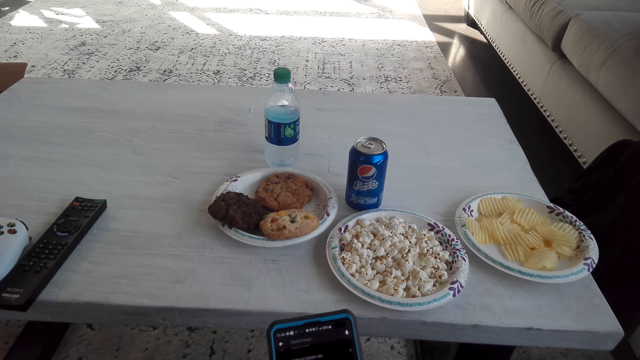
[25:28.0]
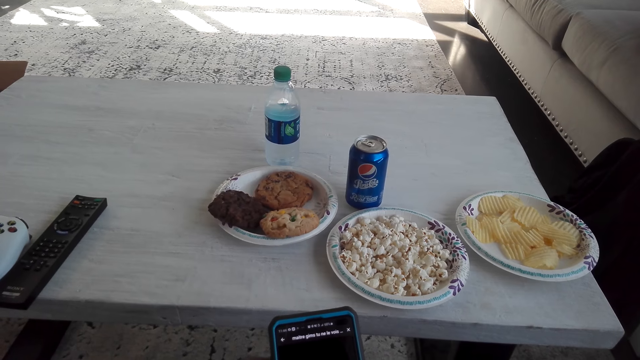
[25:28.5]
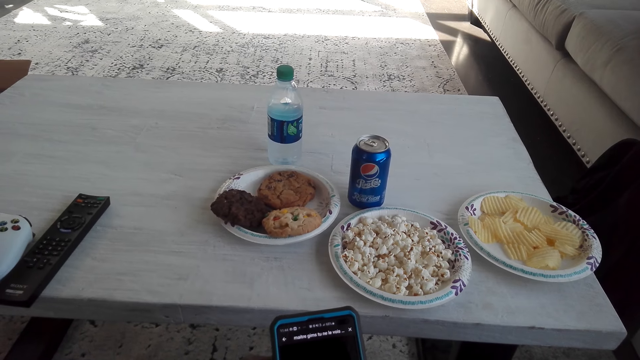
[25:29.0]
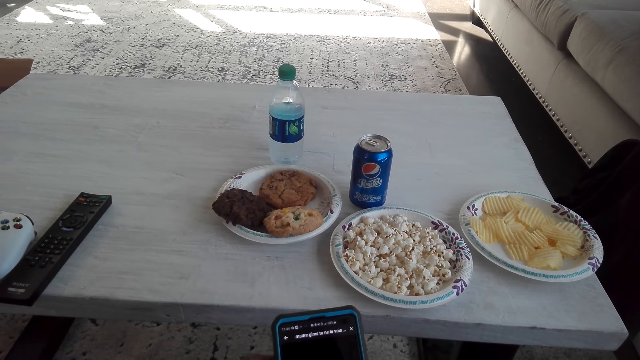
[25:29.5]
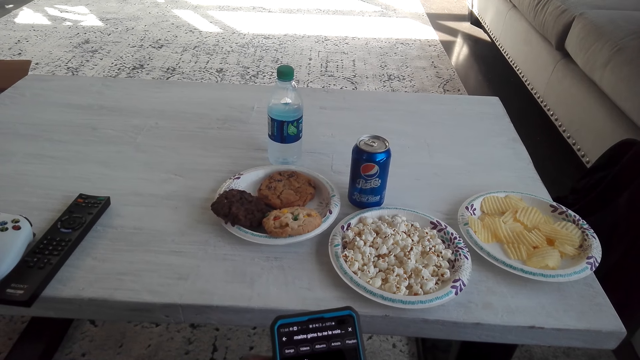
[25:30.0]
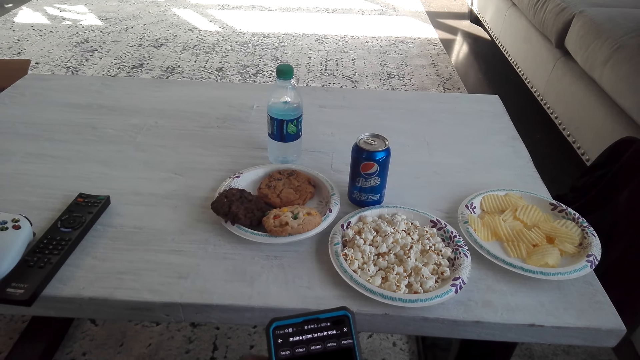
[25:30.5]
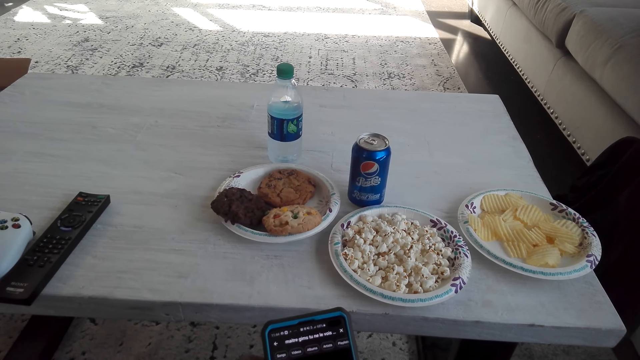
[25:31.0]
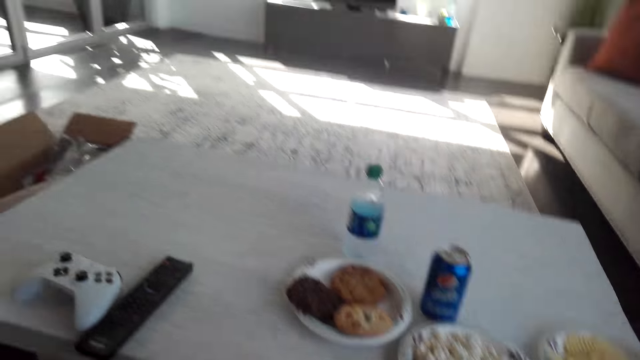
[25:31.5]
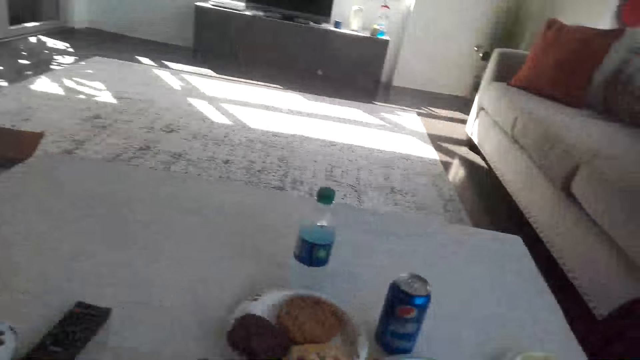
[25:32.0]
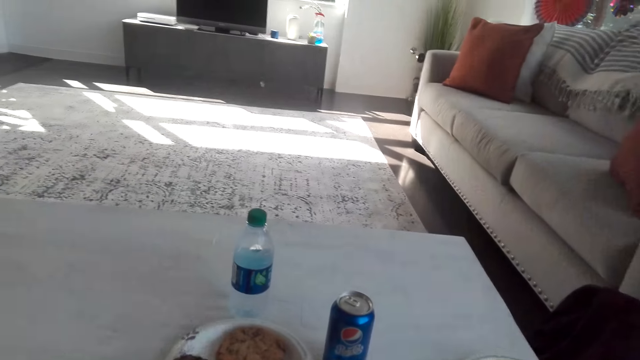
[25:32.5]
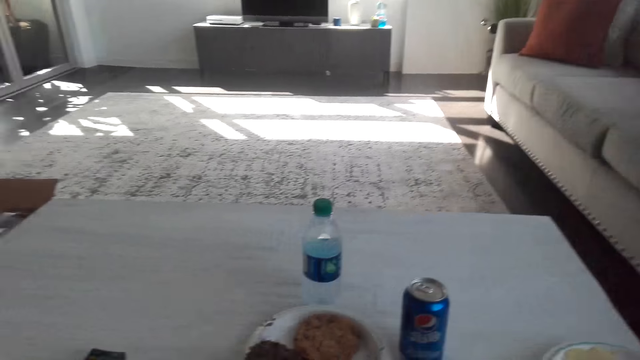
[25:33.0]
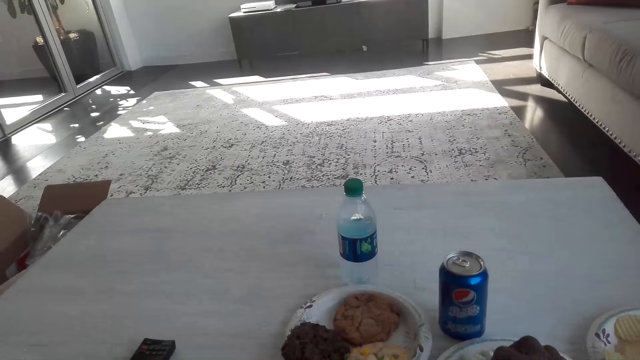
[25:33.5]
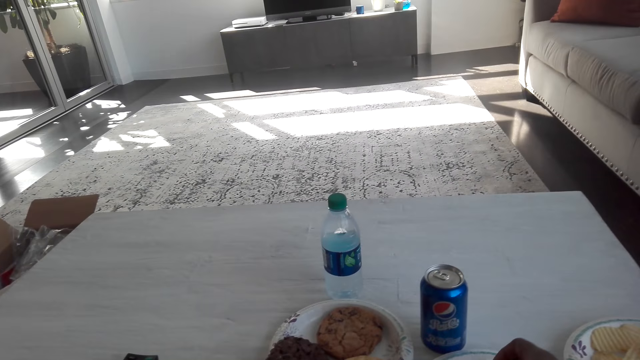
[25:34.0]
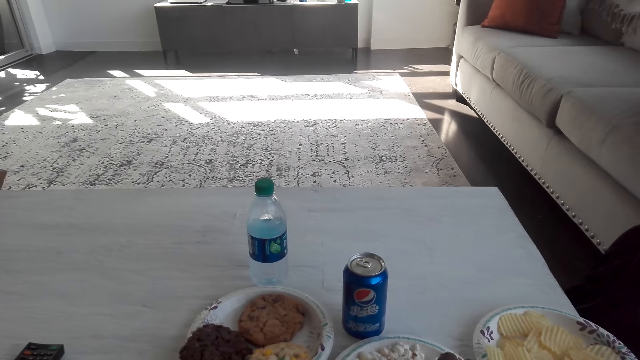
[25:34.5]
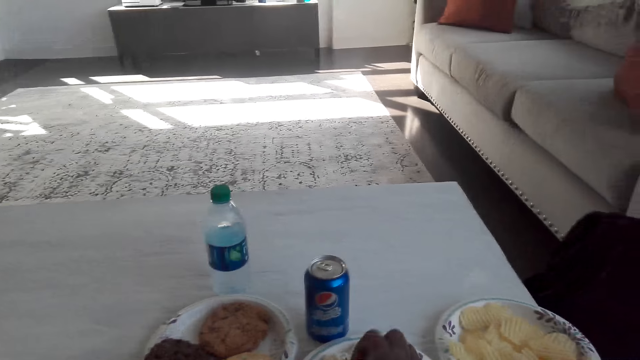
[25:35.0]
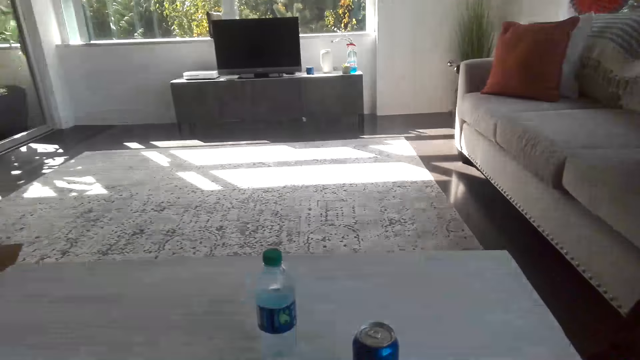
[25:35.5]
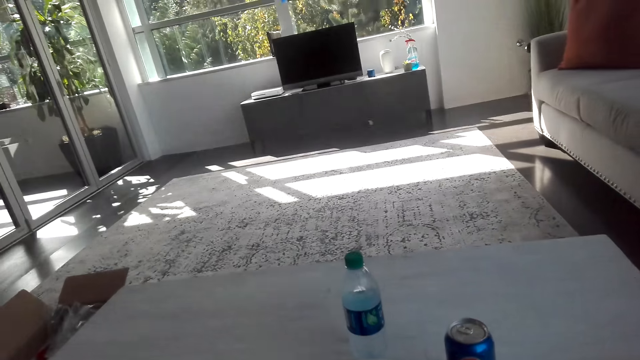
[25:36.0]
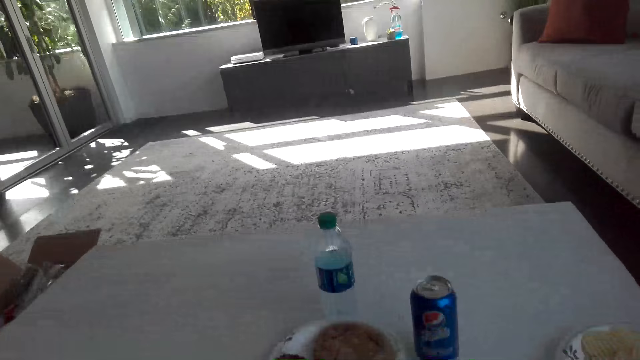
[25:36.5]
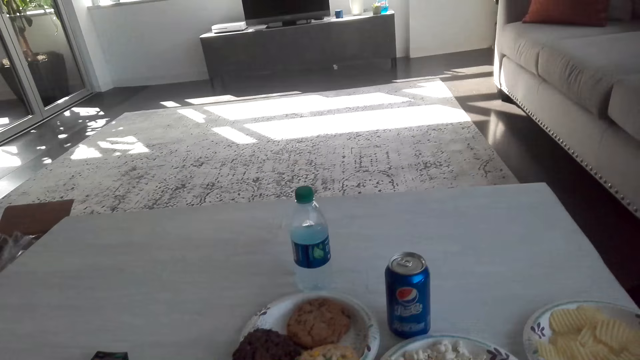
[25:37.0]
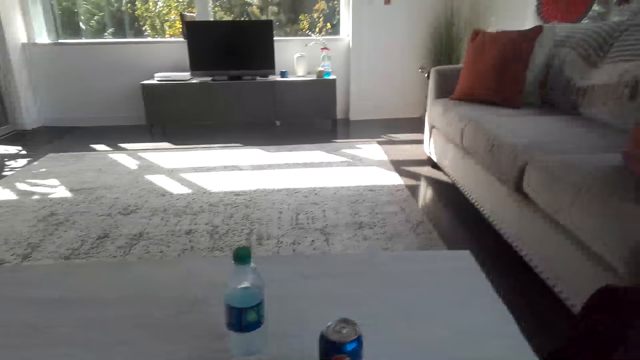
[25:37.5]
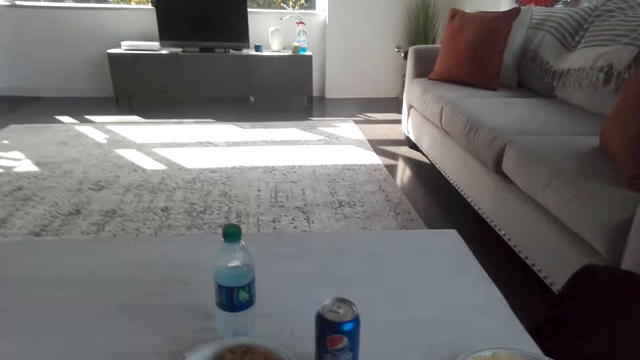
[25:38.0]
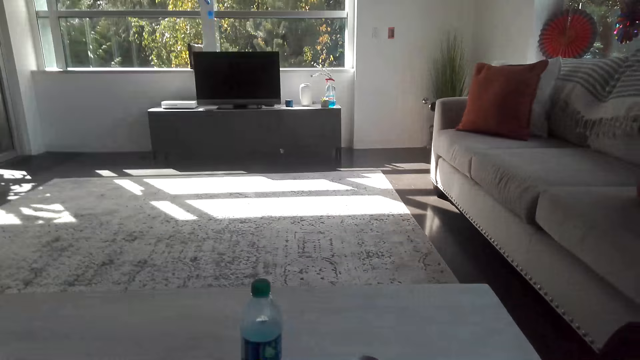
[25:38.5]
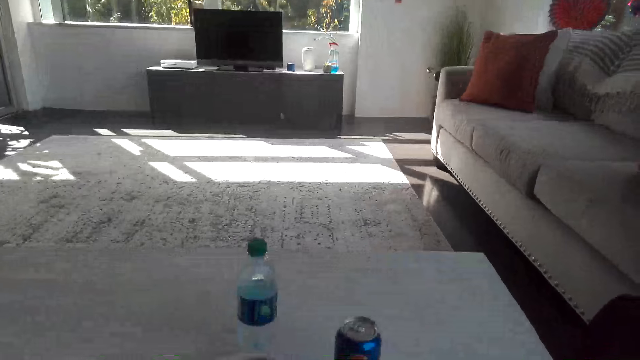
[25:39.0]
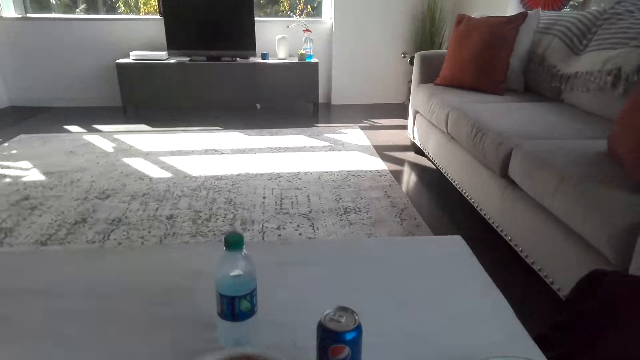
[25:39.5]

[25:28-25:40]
The camera wearer puts the phone on the table. They take popcorns from the plate and eat the popcorns.

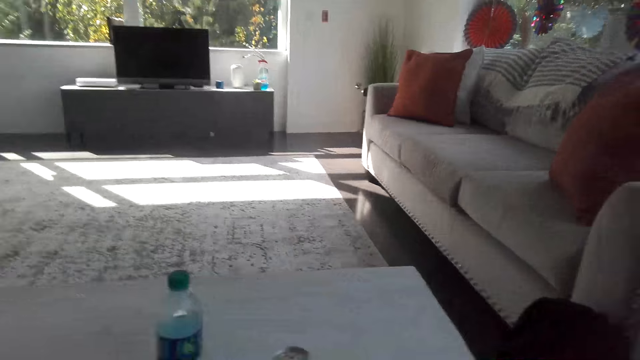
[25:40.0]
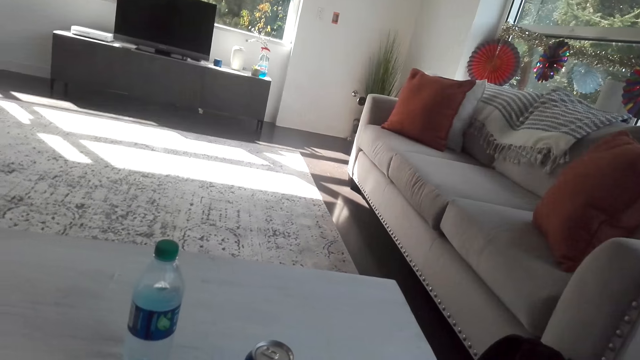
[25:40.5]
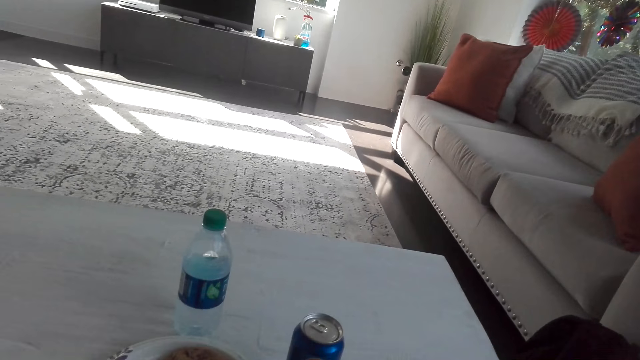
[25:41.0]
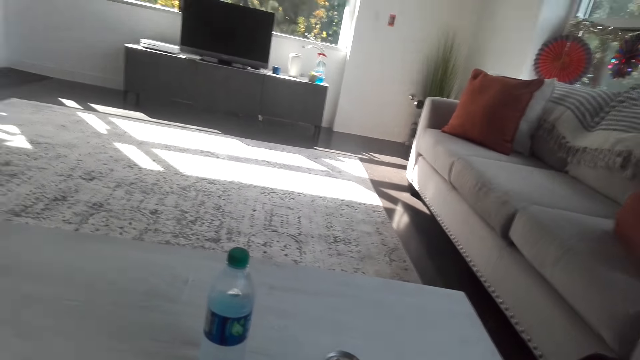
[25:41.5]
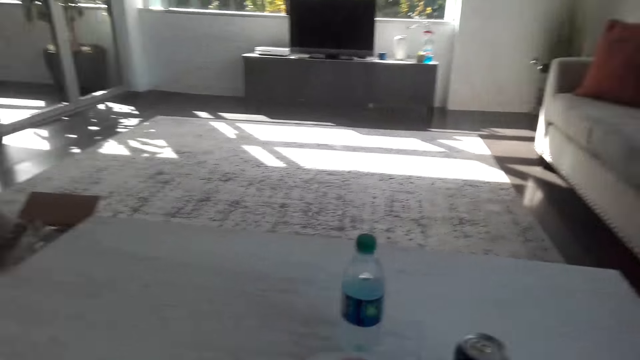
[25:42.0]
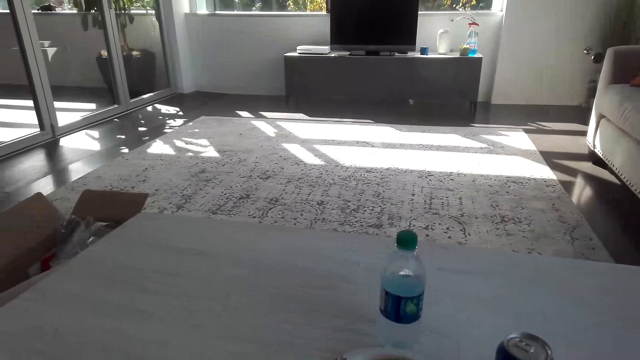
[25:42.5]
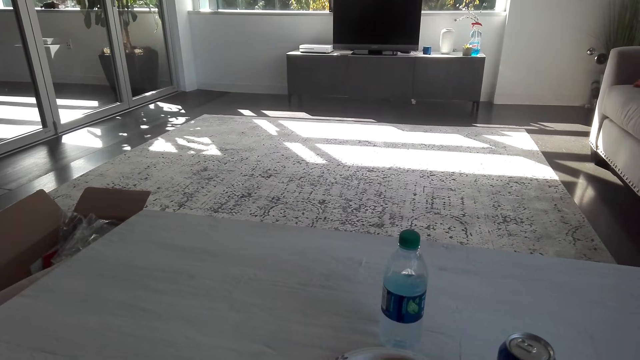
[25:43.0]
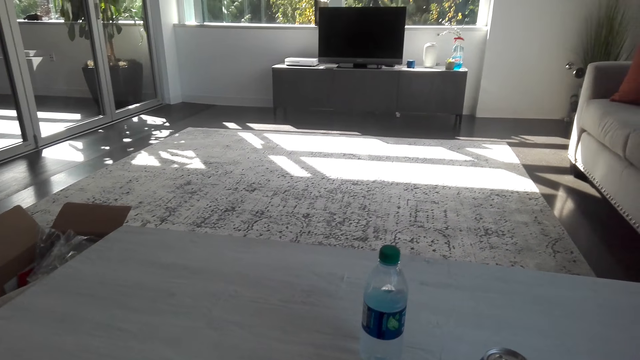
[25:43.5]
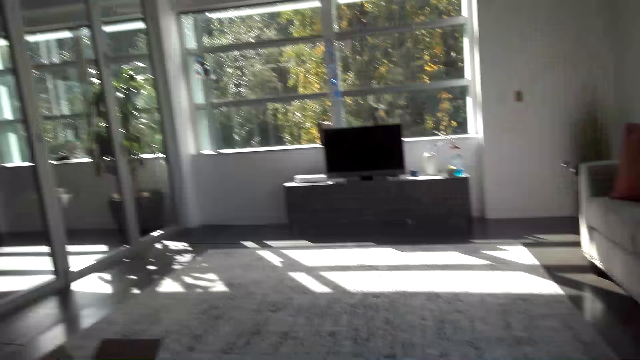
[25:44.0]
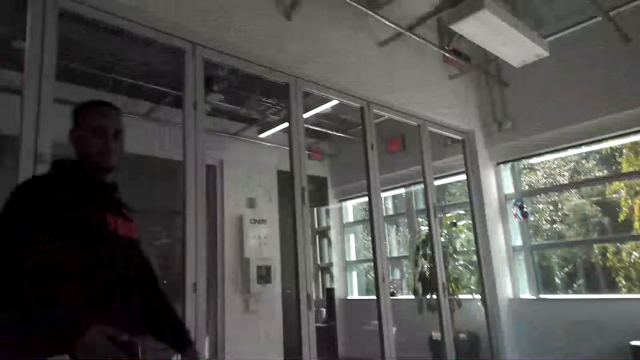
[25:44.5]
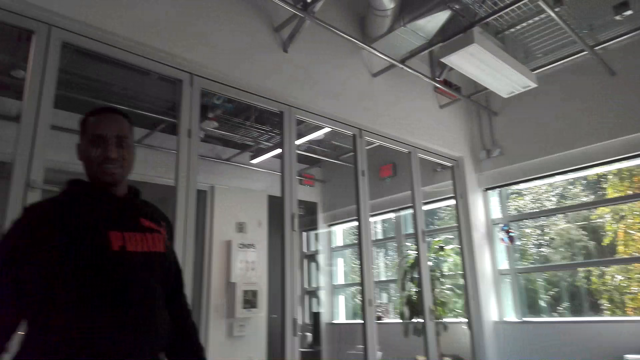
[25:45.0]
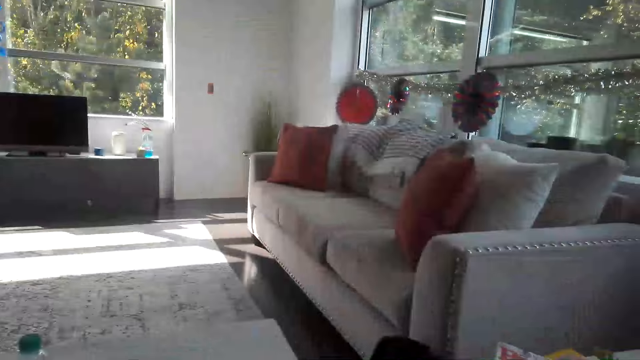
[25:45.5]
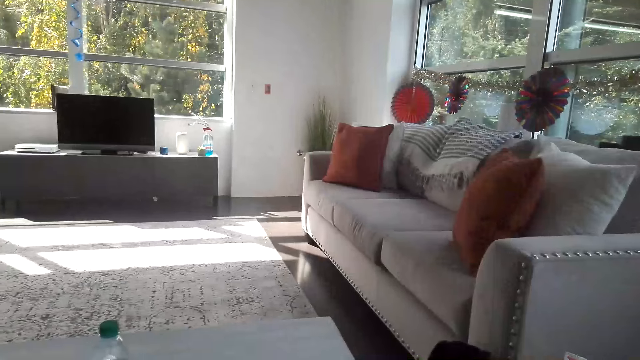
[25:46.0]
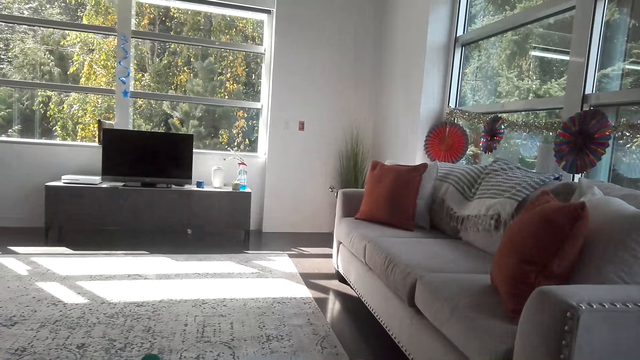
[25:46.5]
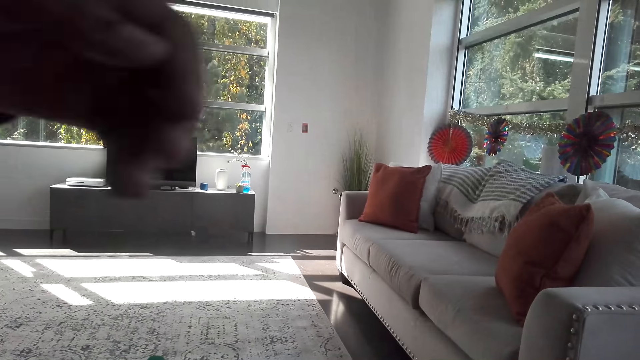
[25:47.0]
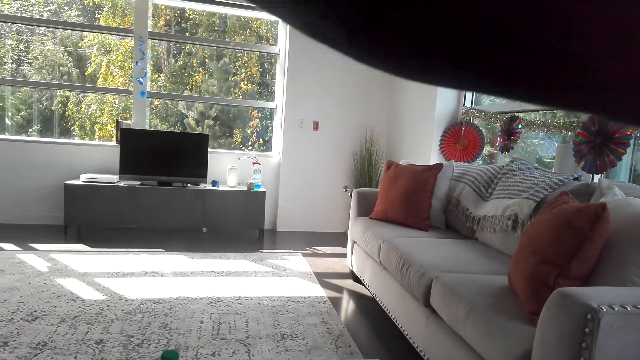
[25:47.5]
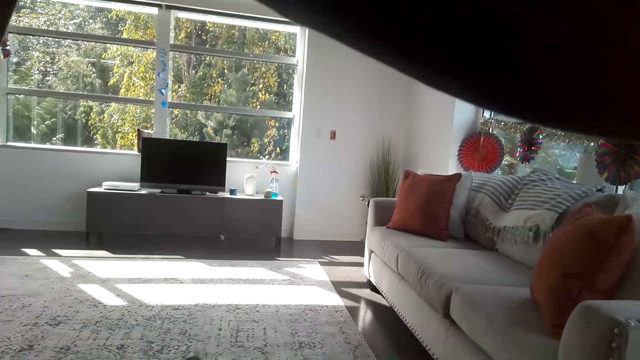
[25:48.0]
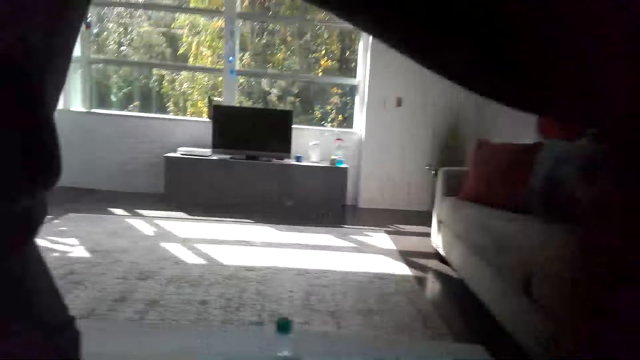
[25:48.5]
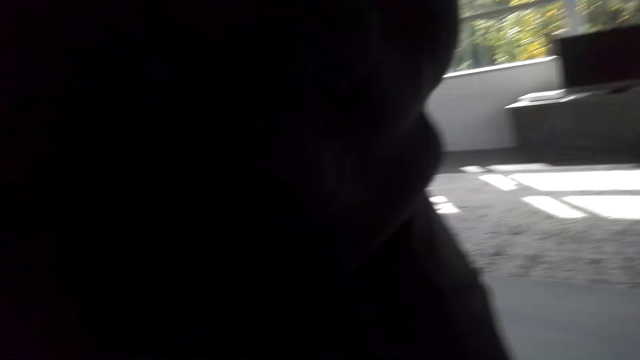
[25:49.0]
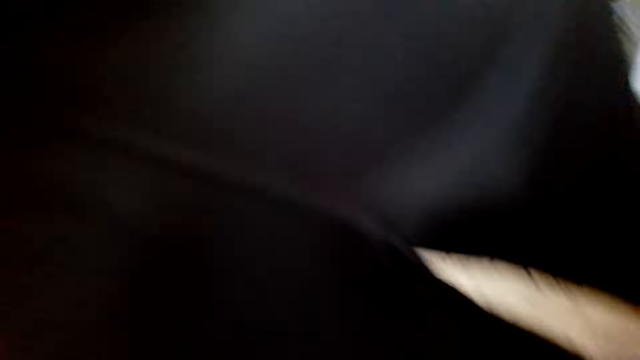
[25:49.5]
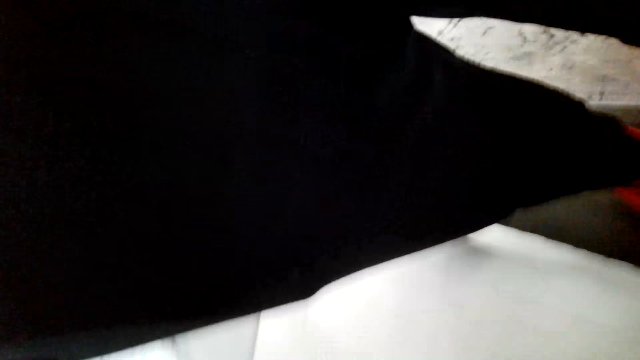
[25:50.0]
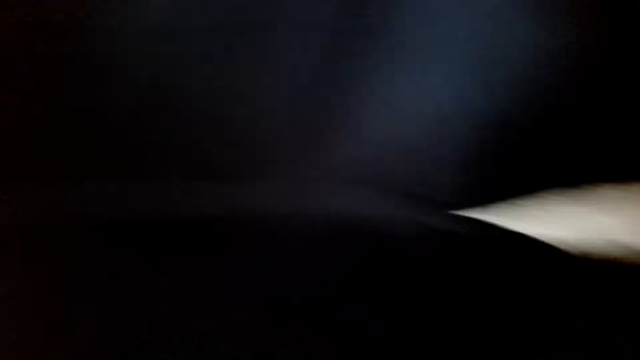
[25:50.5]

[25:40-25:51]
A person speaks to the camera wearer. The camera wearer looks around the room.
